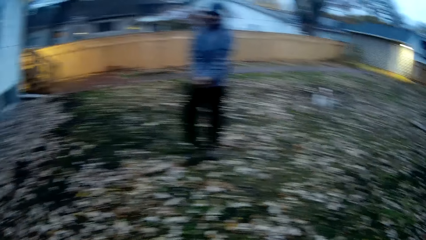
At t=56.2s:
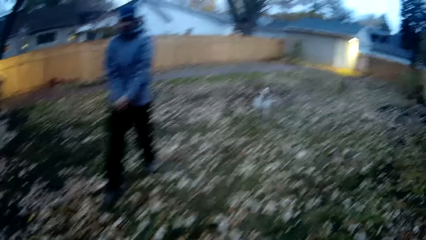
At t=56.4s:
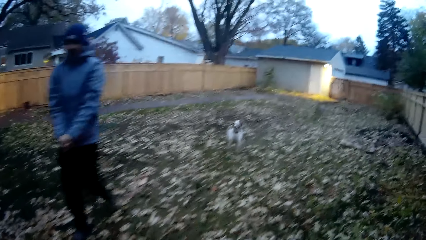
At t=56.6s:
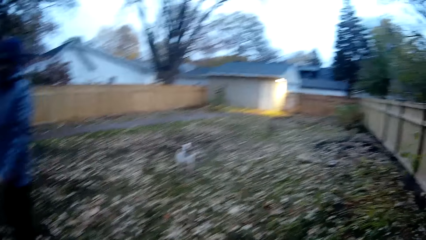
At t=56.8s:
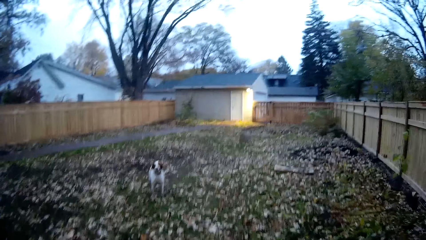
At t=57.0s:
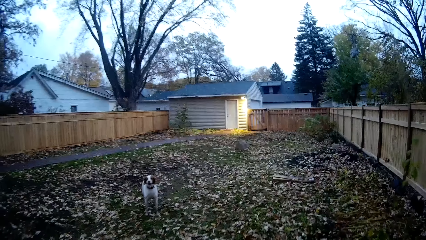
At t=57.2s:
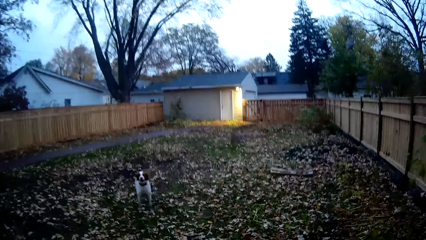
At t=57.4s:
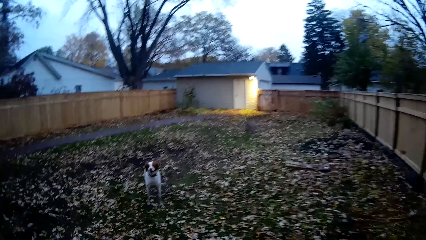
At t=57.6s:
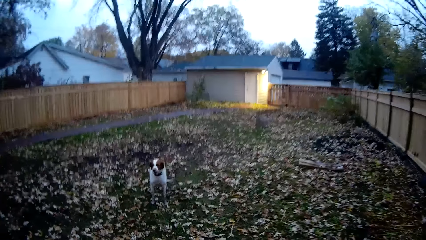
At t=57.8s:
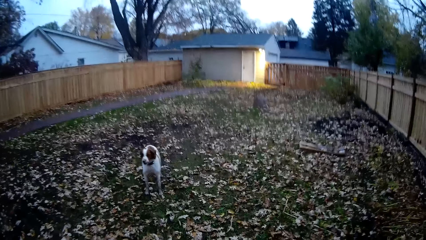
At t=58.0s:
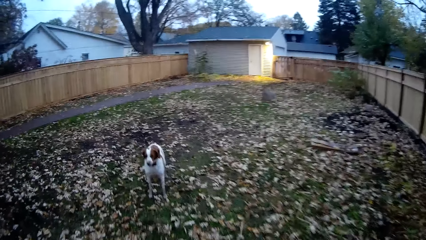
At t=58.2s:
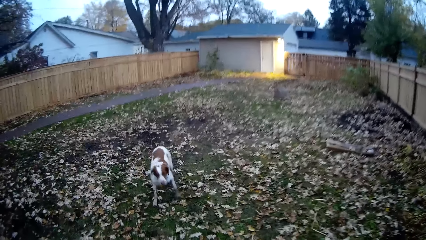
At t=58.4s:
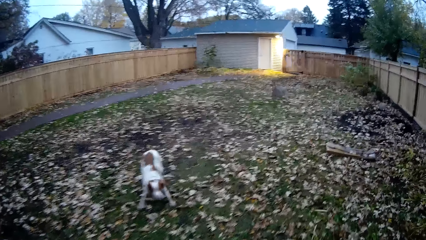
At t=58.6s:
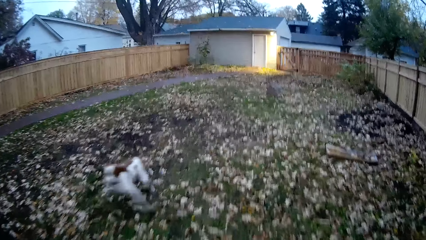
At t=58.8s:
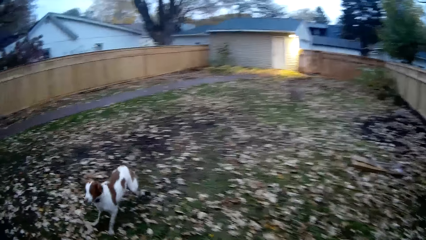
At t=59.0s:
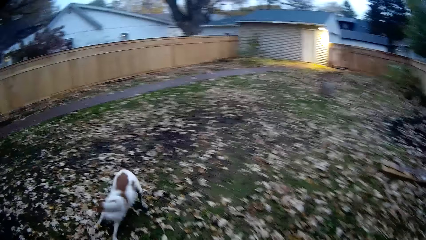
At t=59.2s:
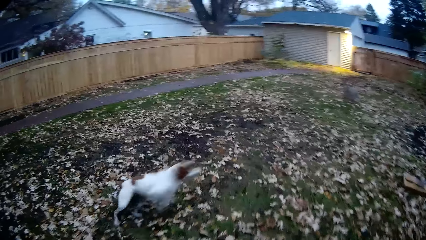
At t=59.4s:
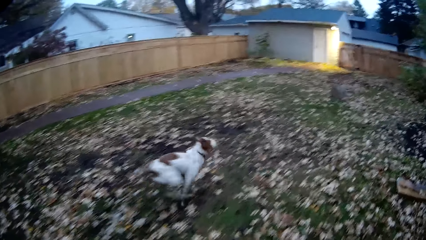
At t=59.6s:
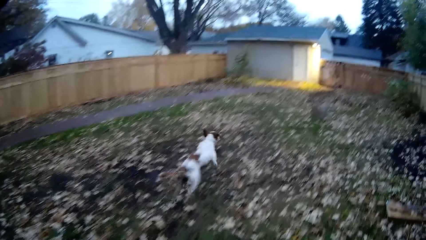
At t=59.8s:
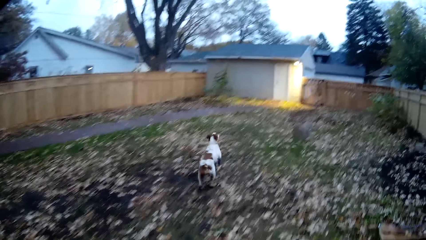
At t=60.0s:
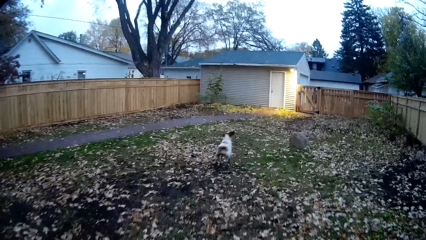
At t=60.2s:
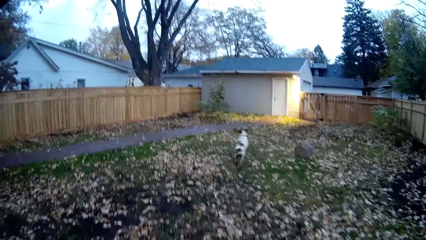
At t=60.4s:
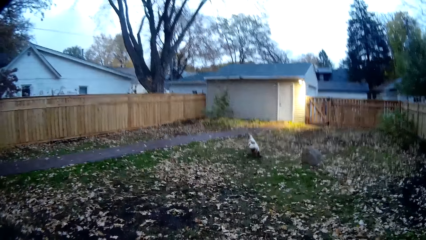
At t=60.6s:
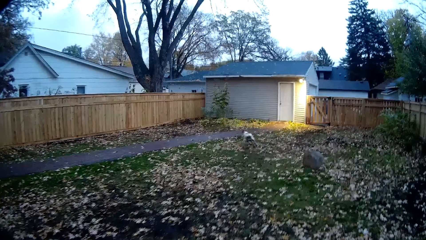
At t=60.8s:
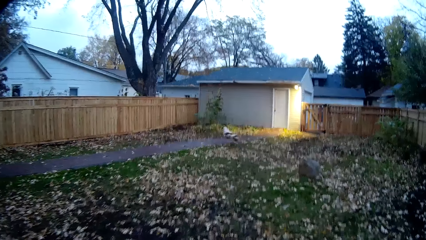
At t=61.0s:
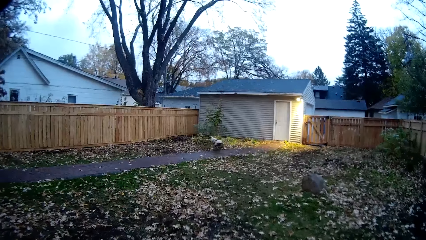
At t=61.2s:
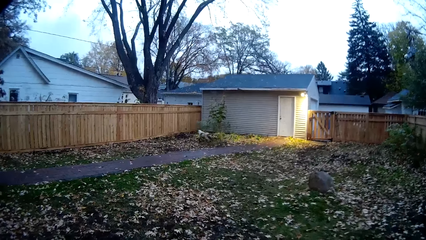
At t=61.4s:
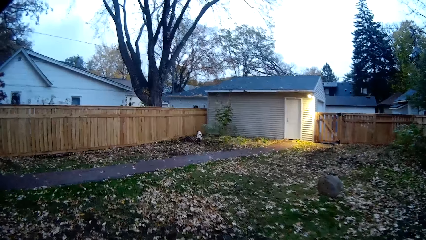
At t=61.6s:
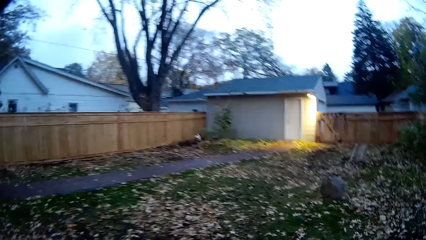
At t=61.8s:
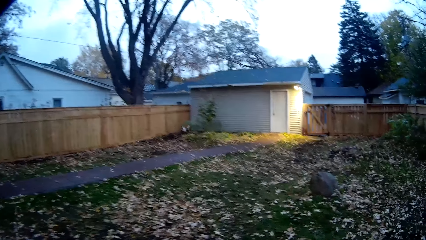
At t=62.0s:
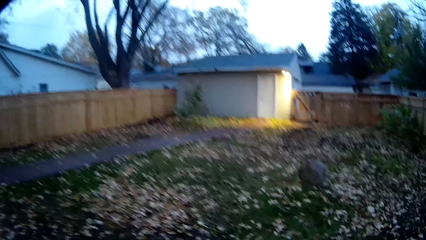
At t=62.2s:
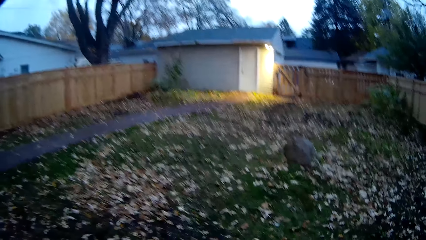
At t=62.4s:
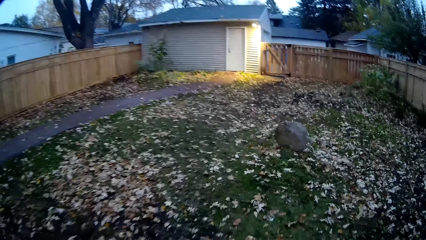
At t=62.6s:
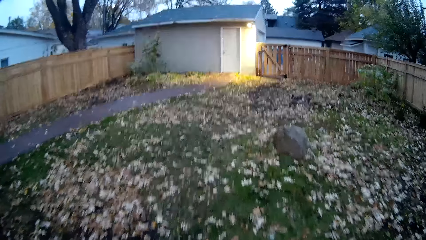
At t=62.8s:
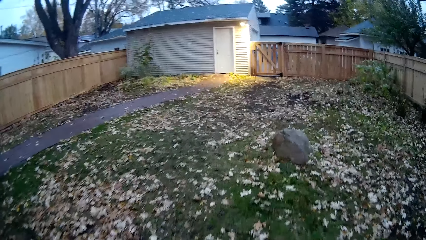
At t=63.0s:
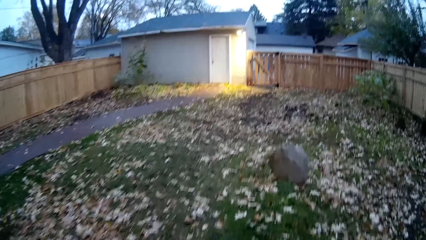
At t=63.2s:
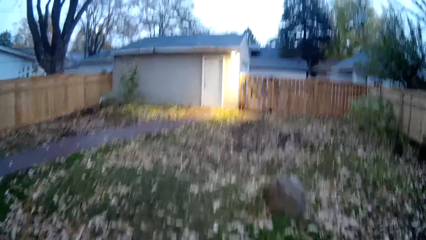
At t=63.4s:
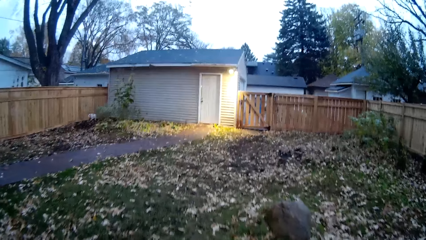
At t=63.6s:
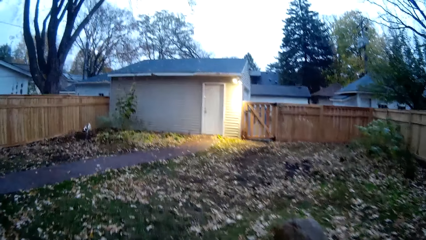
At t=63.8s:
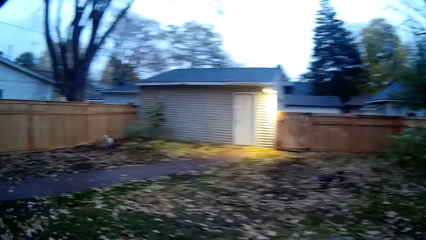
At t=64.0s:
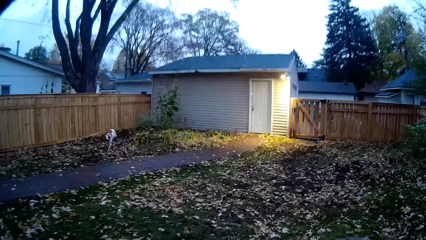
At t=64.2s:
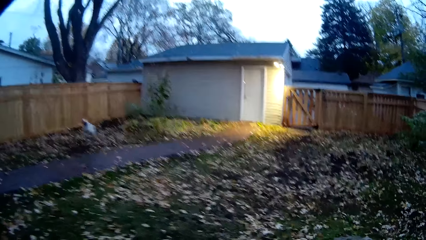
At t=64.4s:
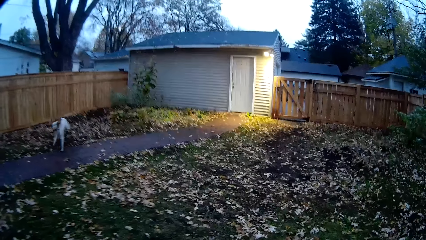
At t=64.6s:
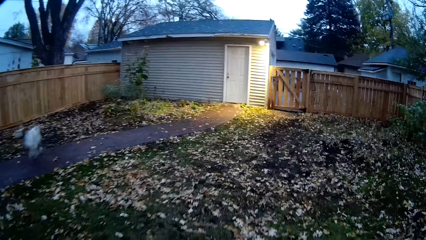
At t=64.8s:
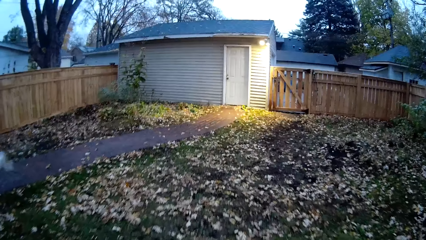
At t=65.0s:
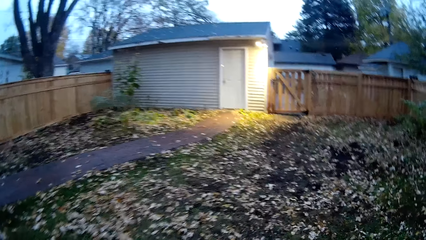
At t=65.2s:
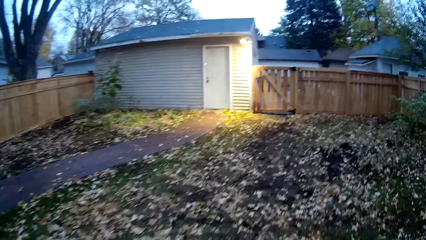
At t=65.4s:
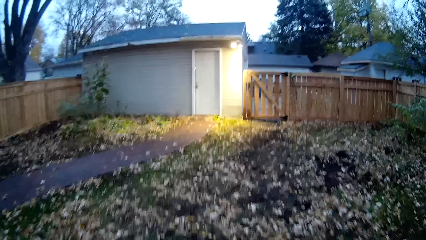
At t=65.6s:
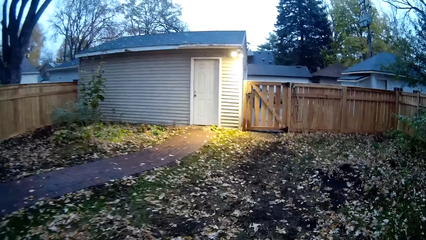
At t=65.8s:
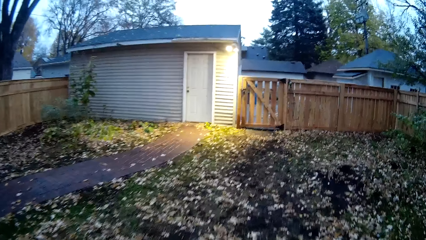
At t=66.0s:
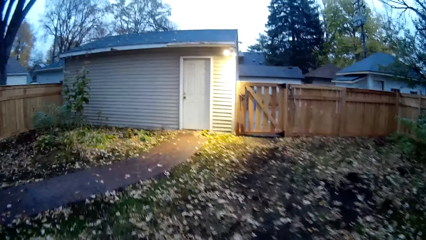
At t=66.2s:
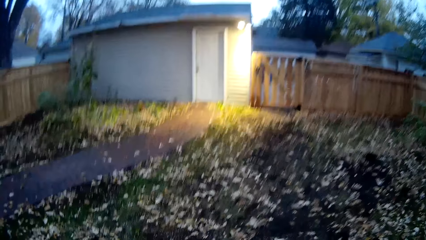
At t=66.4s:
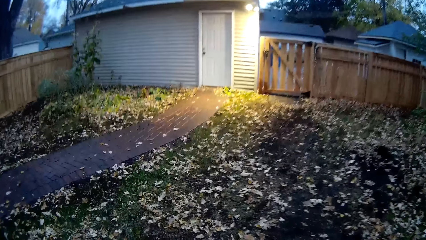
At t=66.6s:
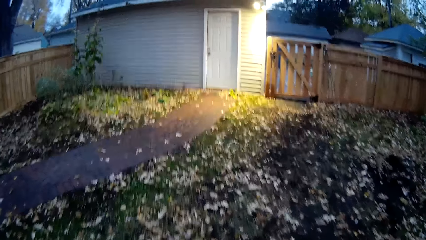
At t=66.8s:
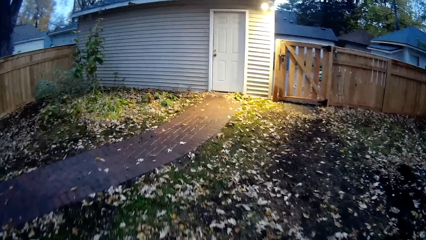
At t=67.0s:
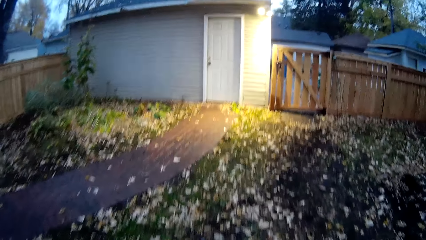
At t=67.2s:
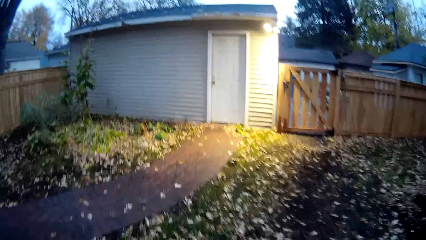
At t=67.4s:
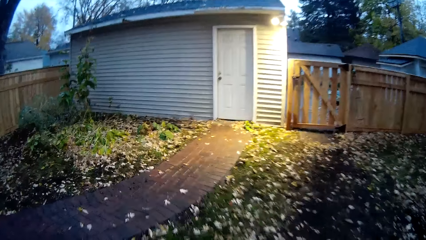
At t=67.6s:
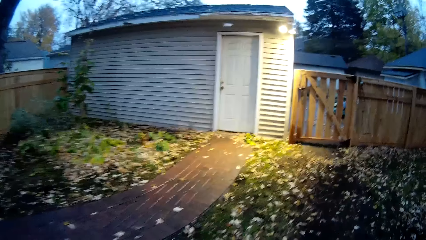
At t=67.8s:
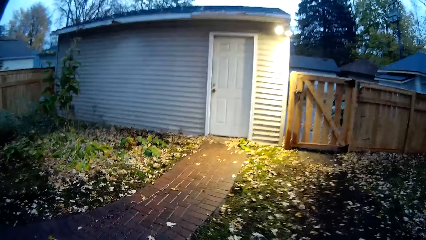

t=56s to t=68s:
The camera wearer walks towards the dog. The dog runs towards the house. The camera wearer walks towards the house. The dog runs towards the camera wearer.
